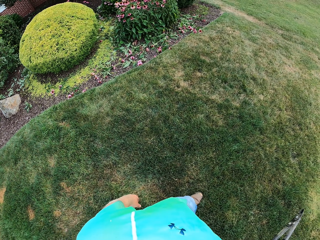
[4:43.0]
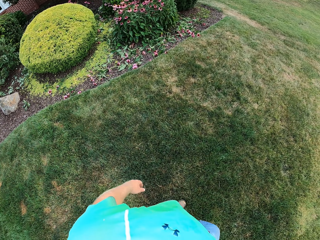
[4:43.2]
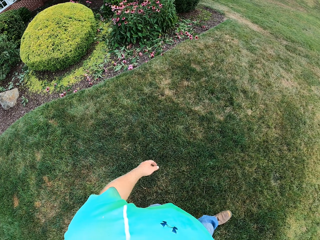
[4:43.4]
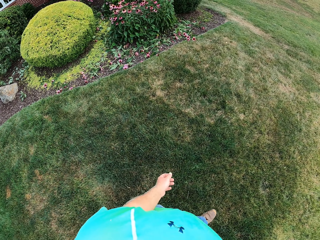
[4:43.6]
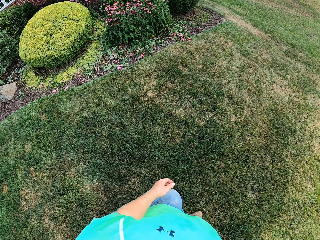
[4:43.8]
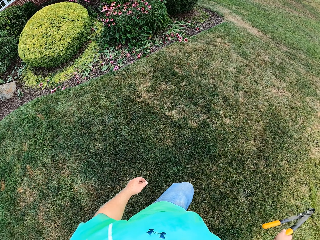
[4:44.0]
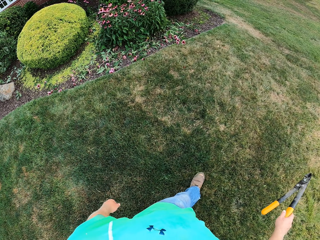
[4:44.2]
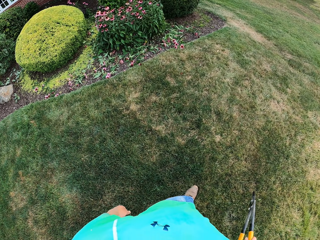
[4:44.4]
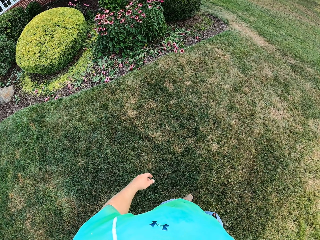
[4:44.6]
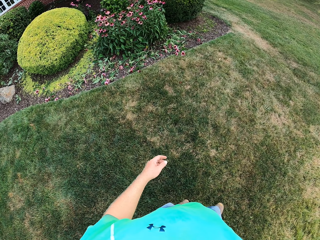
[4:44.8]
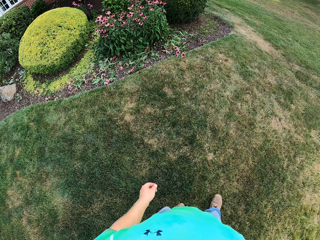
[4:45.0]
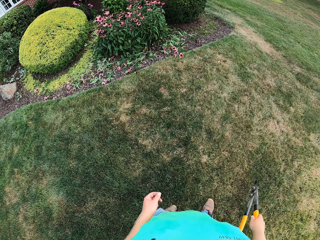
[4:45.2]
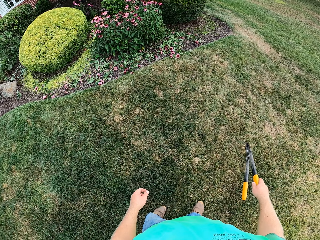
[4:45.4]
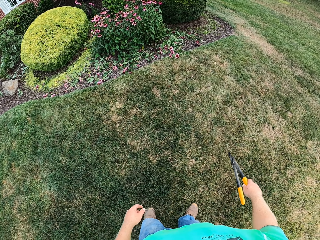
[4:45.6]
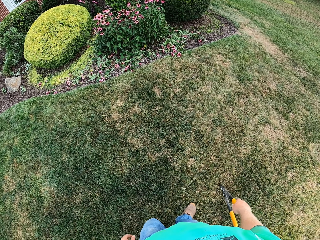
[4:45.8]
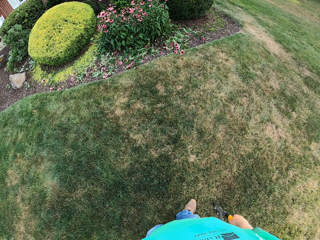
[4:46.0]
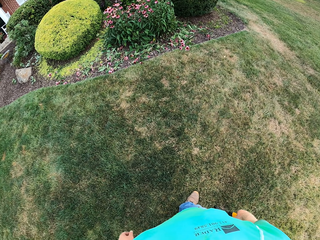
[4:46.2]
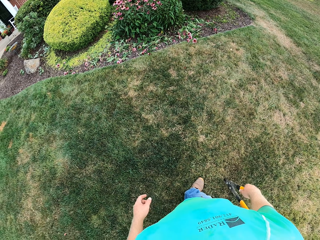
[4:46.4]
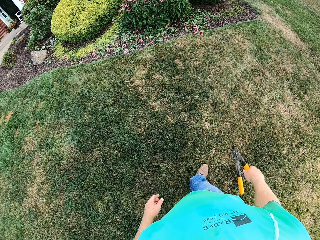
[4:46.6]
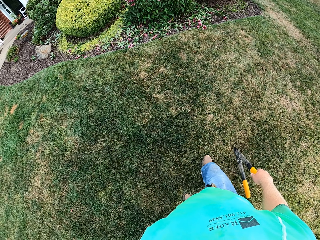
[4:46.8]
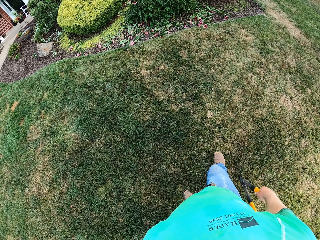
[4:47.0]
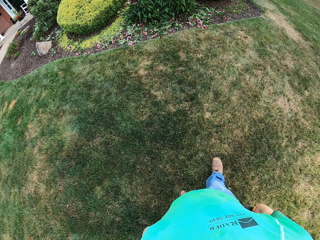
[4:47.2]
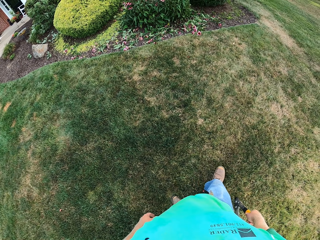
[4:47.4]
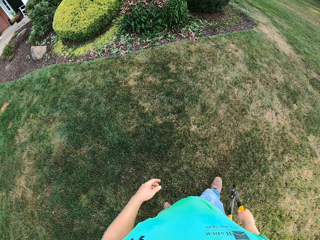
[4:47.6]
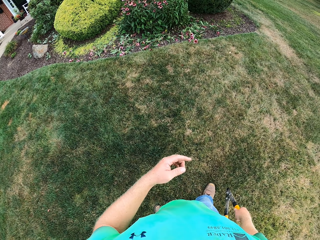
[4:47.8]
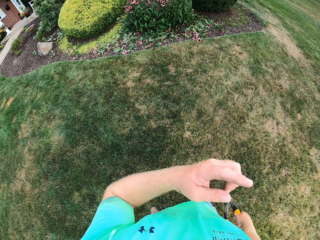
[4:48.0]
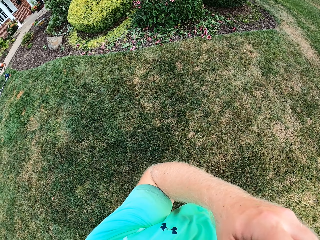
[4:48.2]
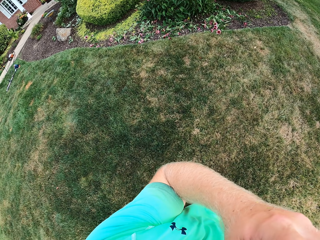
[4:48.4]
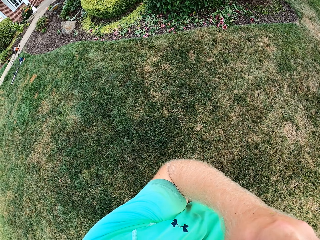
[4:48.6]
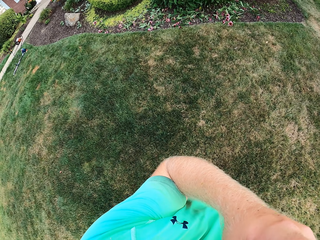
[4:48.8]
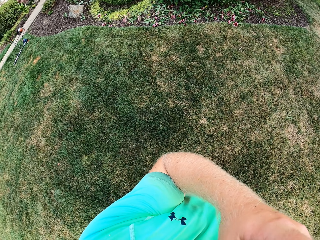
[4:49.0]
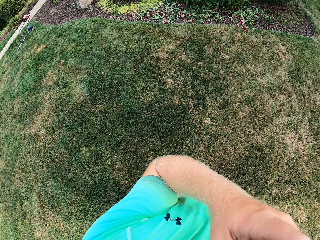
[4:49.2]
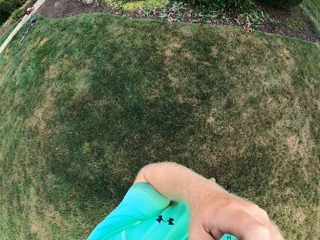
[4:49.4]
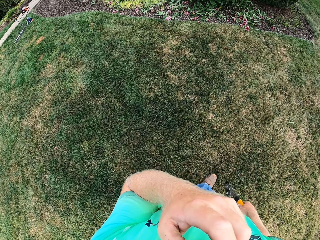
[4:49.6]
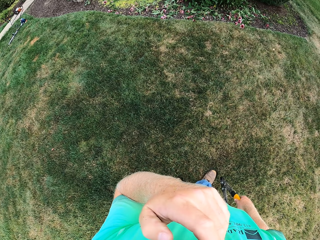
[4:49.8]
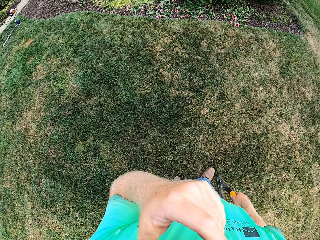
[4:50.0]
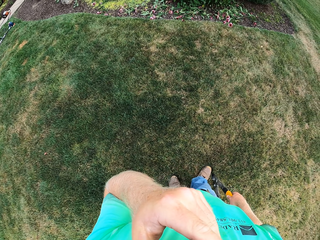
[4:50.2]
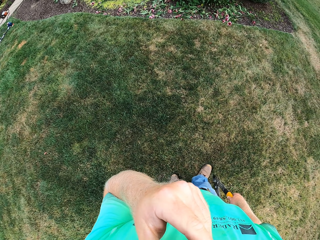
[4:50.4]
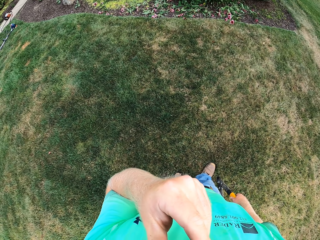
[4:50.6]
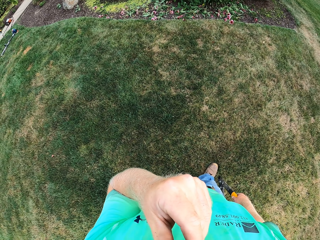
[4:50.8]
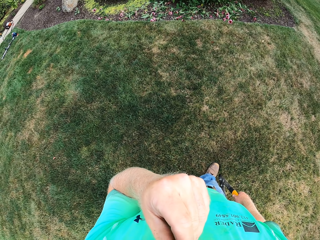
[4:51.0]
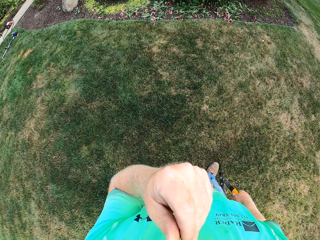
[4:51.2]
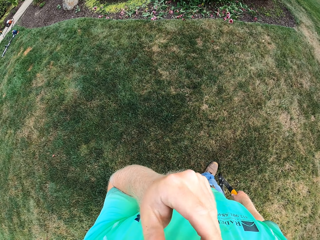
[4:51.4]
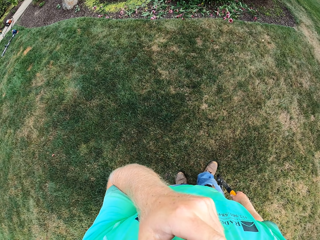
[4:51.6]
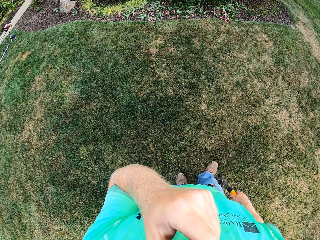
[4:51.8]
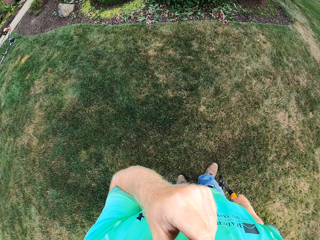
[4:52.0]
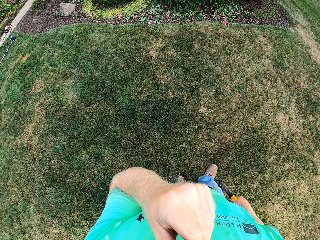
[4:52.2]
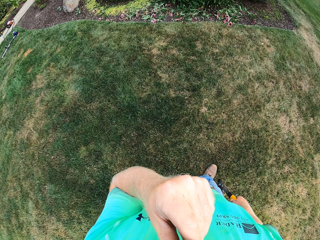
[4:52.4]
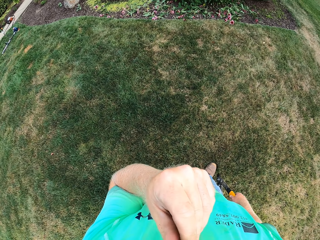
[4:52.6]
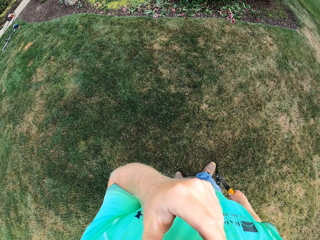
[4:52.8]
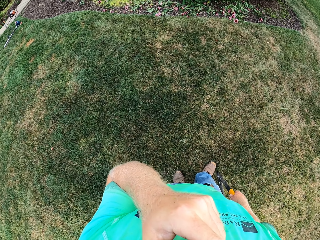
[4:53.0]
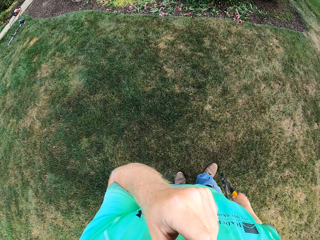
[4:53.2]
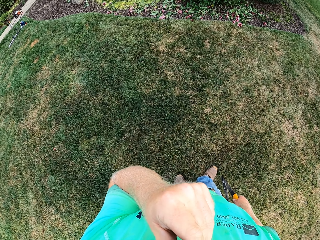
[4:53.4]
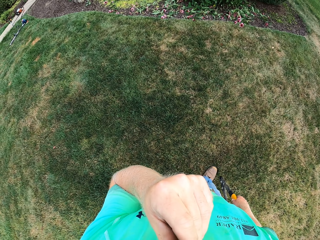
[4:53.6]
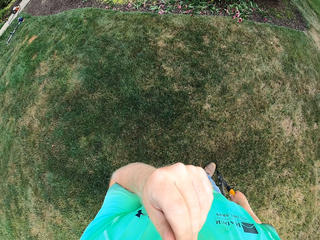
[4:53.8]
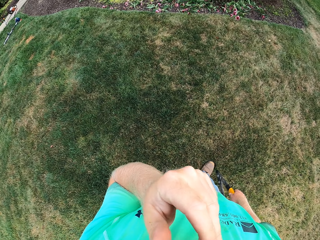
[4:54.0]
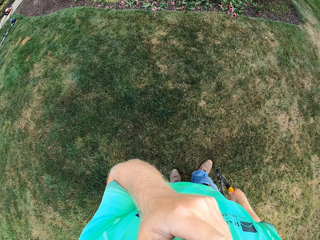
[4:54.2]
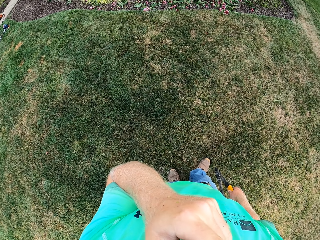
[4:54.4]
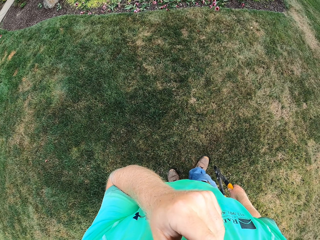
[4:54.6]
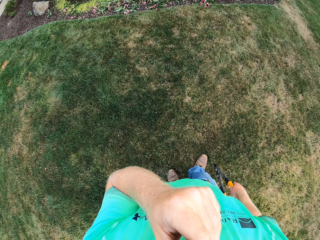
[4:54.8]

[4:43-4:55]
The camera wearer looks at the garden. He moves the left hand. He touches his face with his left hand. He looks at the garden.

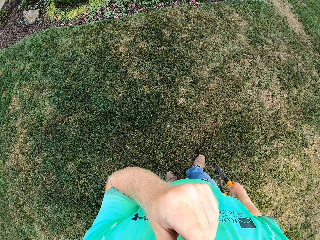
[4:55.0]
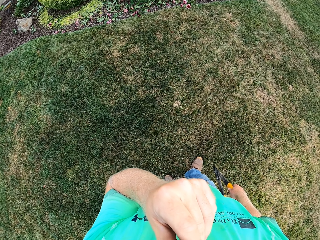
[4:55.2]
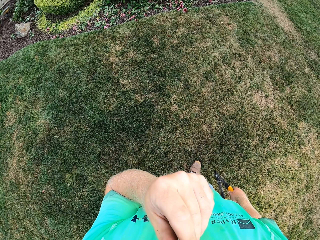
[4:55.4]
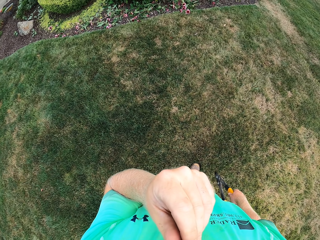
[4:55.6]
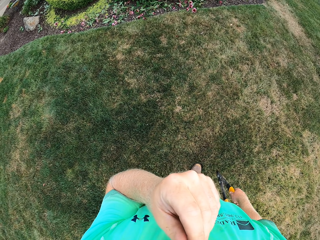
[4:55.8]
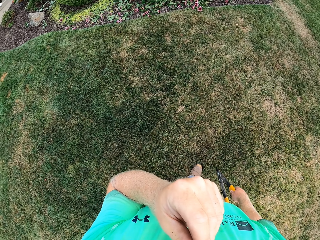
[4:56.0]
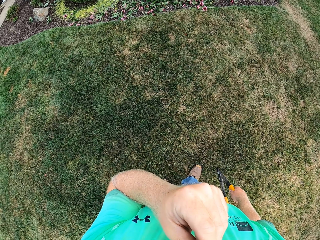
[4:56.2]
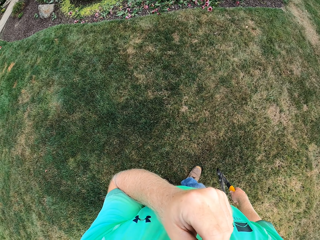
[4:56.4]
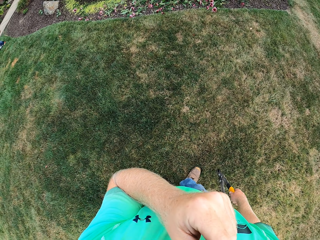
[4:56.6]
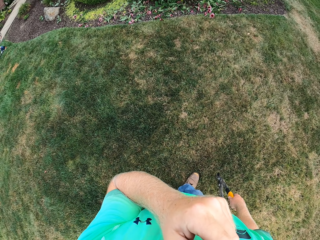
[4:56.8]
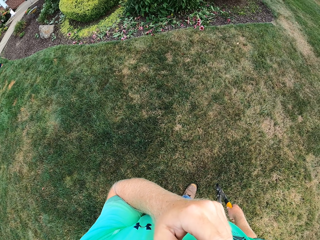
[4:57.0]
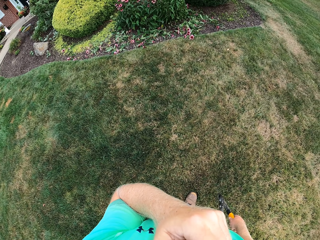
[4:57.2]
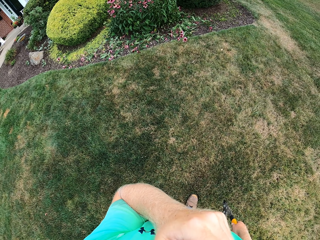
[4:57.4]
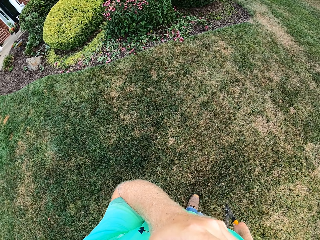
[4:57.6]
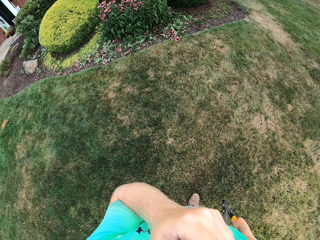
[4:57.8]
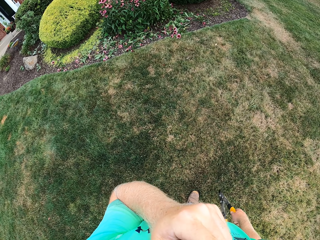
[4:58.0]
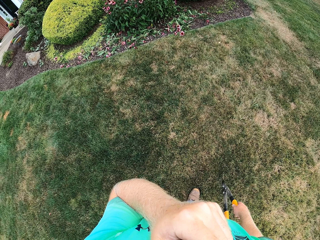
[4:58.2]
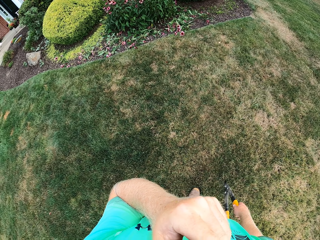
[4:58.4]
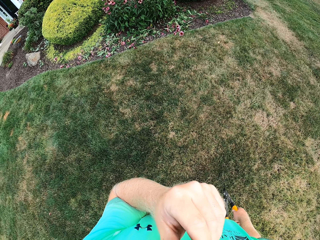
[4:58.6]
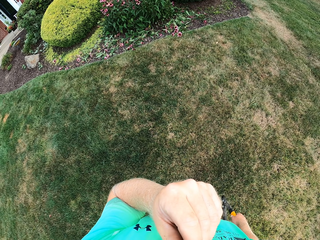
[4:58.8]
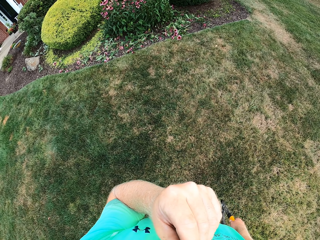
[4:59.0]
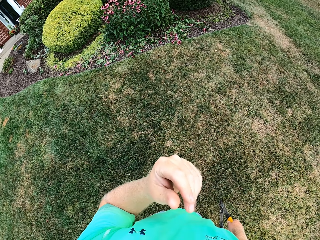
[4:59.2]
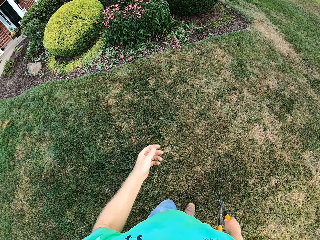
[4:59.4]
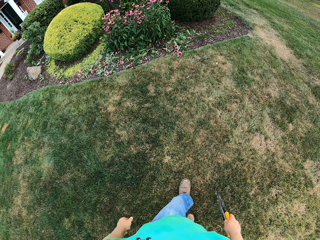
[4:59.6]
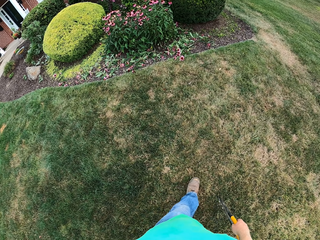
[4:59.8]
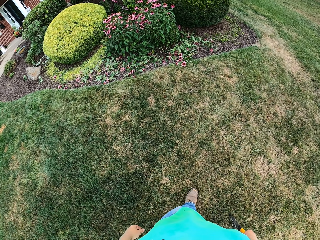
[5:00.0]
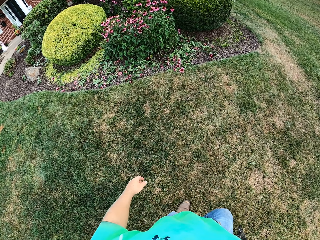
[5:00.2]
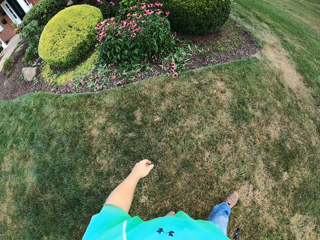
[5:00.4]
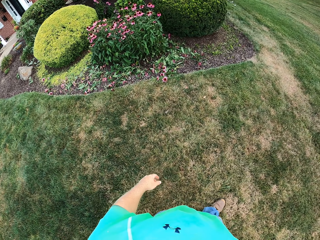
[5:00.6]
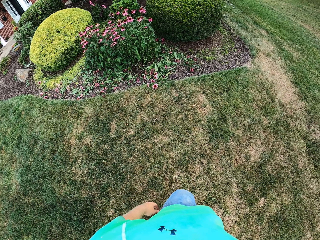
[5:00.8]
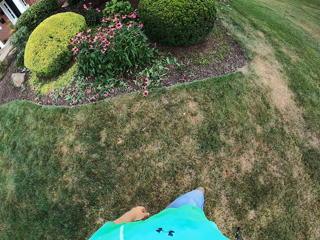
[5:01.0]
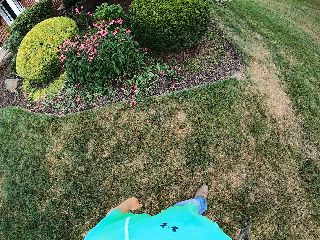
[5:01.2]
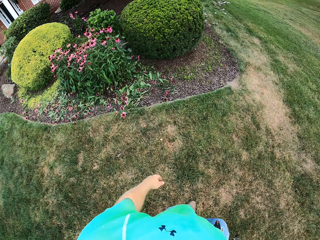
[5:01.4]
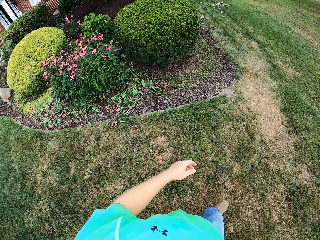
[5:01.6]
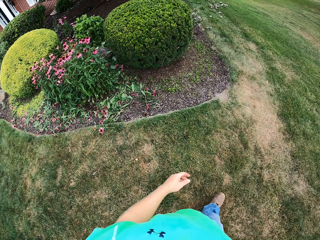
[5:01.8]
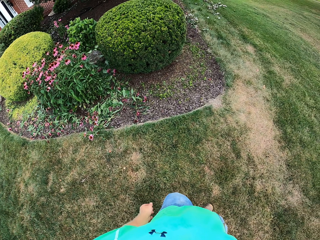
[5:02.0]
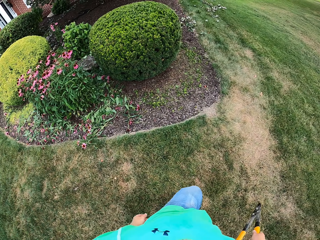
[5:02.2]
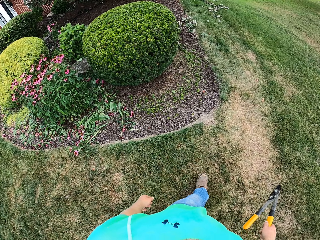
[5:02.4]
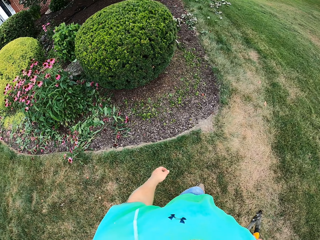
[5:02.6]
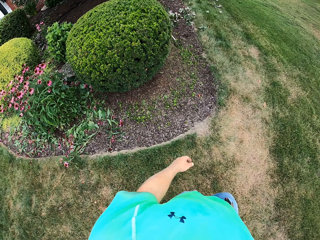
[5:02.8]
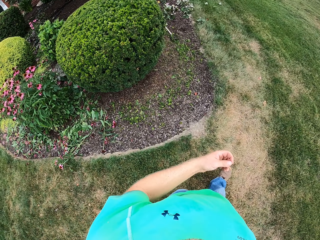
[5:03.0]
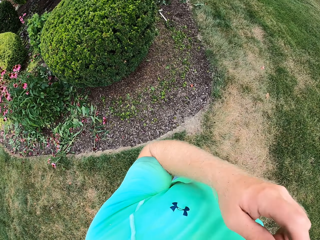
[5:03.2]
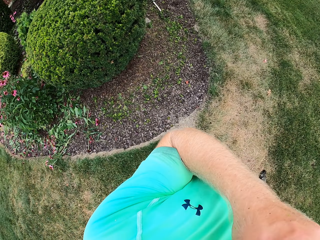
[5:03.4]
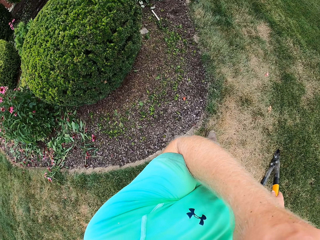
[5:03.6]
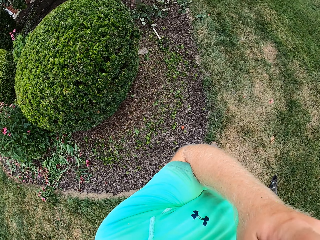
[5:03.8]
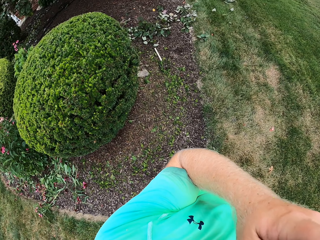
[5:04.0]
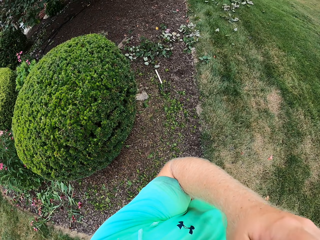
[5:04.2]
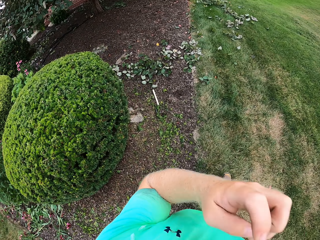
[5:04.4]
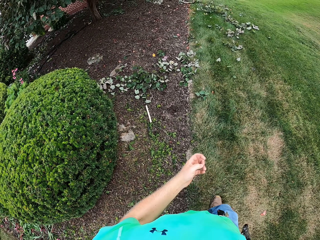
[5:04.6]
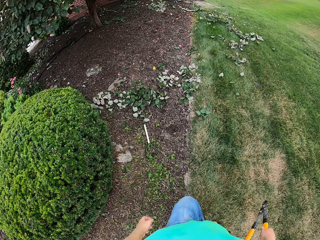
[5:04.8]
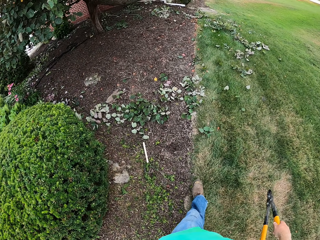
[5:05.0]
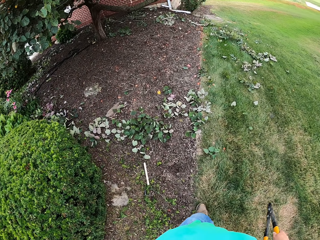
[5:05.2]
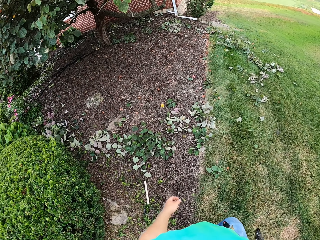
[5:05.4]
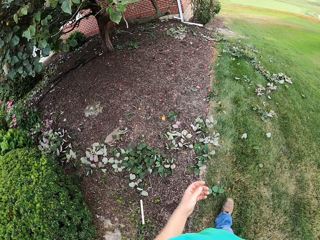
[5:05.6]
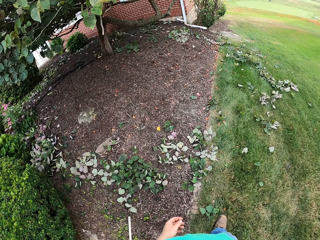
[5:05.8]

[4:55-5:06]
The camera wearer walks on the lawn. He touches his face with the left hand. He walks on the lawn.
